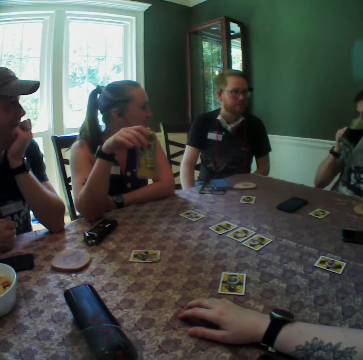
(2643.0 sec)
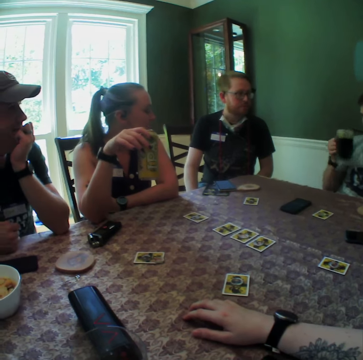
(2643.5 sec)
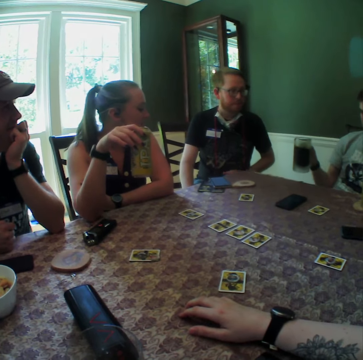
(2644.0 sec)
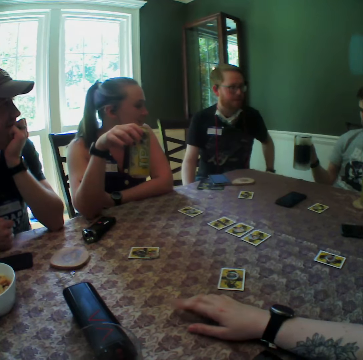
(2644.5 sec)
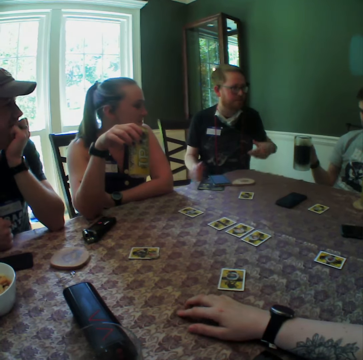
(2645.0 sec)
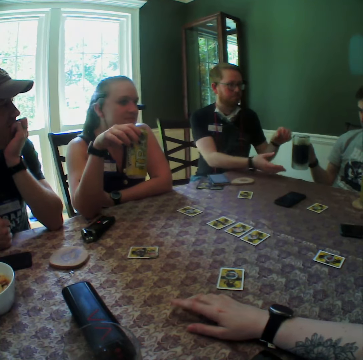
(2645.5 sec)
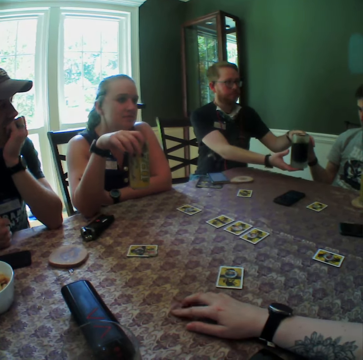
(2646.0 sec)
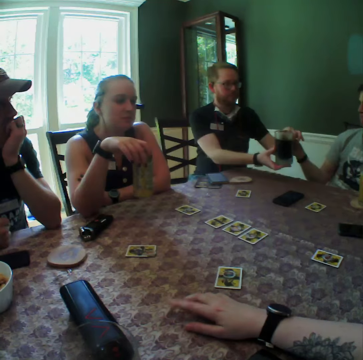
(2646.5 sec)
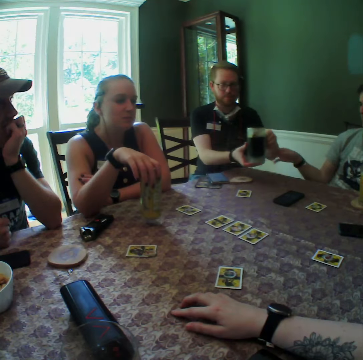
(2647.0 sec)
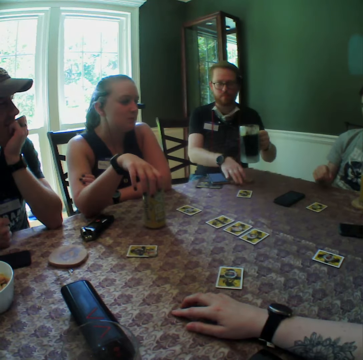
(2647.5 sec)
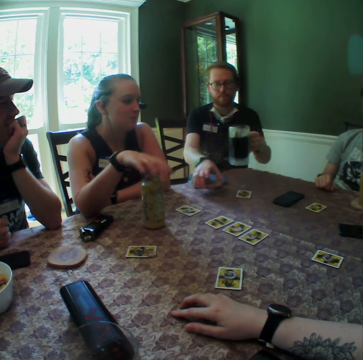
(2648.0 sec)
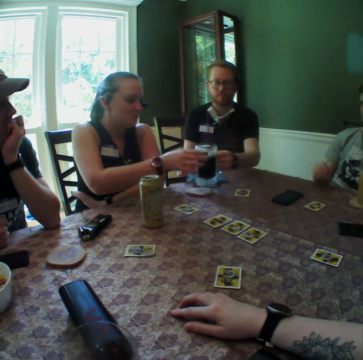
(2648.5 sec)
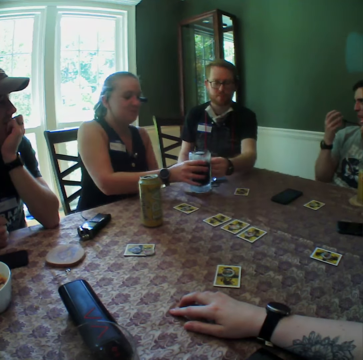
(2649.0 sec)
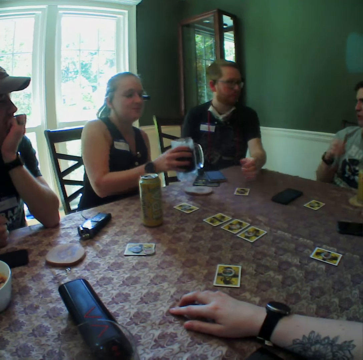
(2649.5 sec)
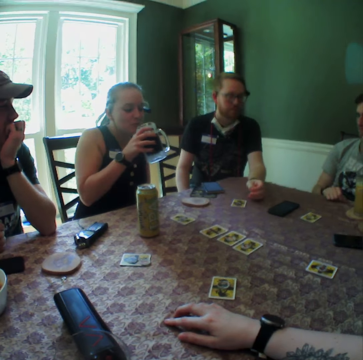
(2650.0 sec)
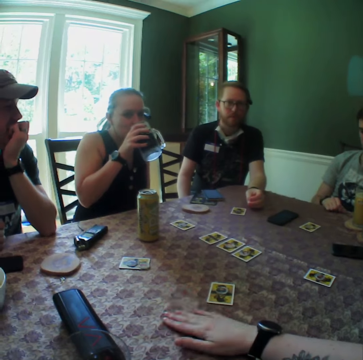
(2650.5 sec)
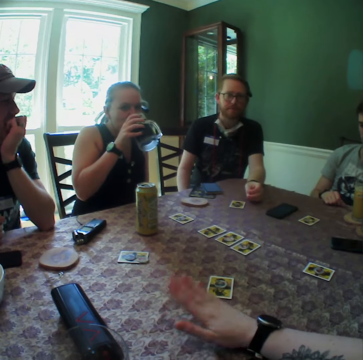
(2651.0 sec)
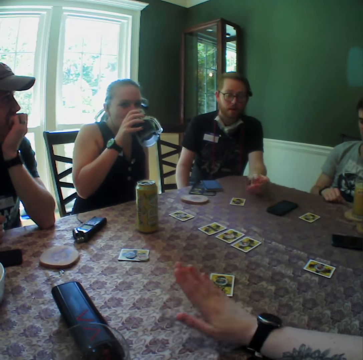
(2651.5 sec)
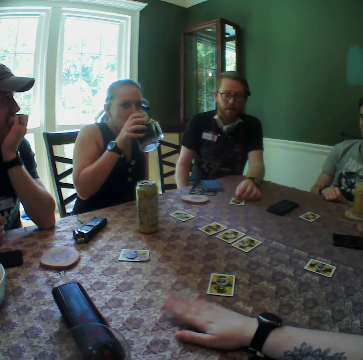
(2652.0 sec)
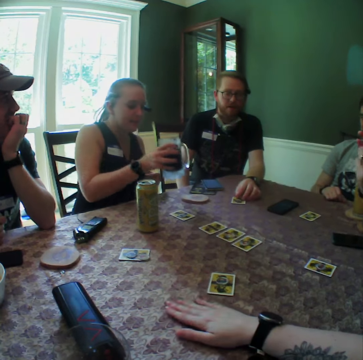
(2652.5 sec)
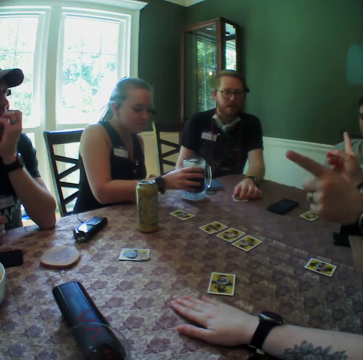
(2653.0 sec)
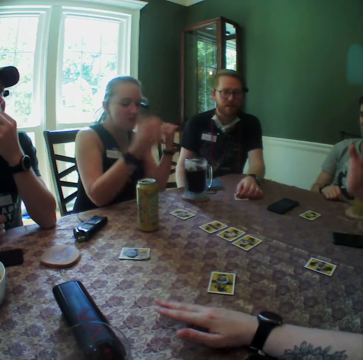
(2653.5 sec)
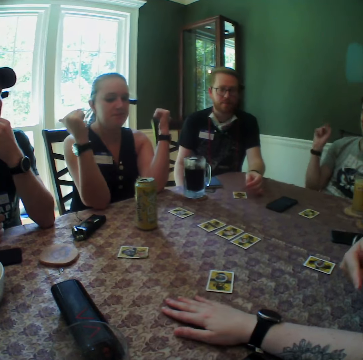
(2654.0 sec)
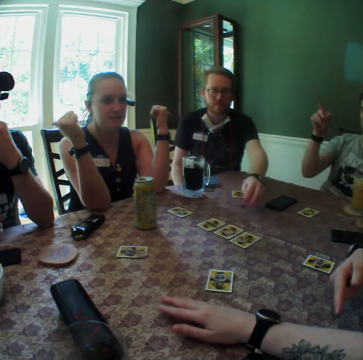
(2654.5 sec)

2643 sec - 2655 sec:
A man collects the cup from another man. The first man passes the cup to a woman. The woman collects the cup from the first man. The woman drinks from the cup. The camera wearer taps the table with her hands. The woman drops the cup on the table.

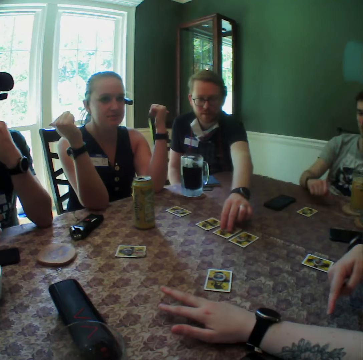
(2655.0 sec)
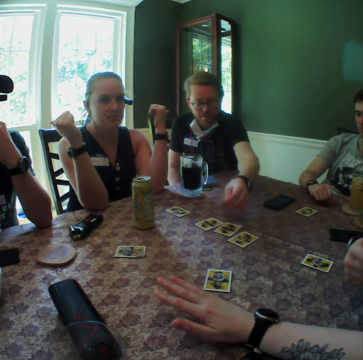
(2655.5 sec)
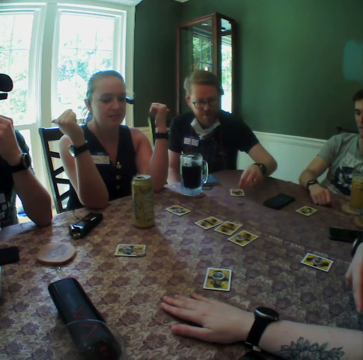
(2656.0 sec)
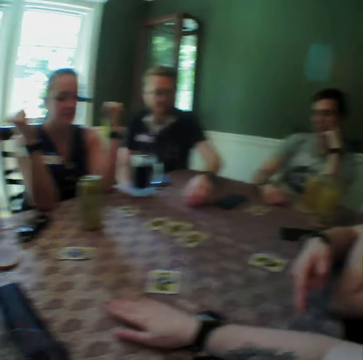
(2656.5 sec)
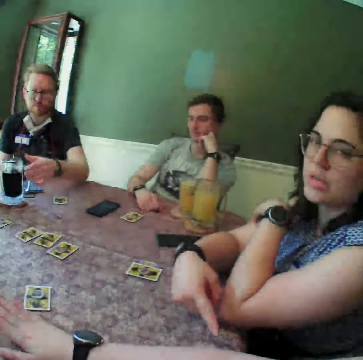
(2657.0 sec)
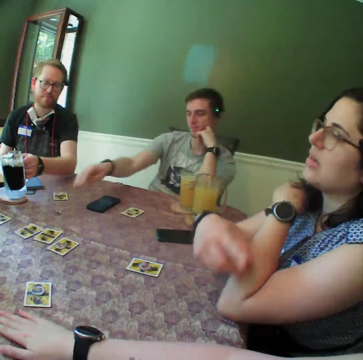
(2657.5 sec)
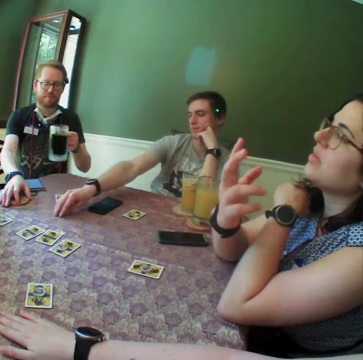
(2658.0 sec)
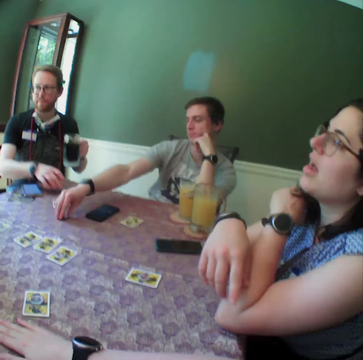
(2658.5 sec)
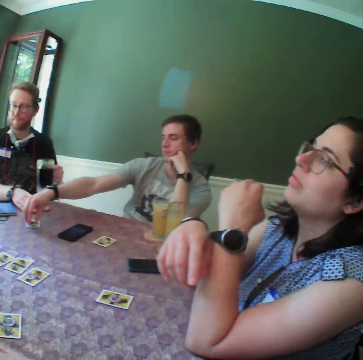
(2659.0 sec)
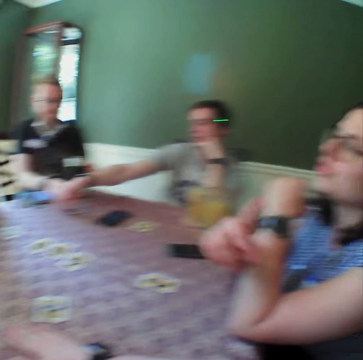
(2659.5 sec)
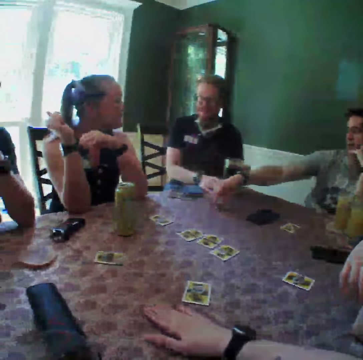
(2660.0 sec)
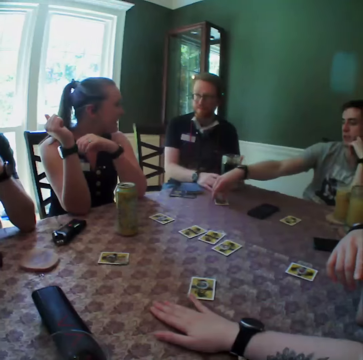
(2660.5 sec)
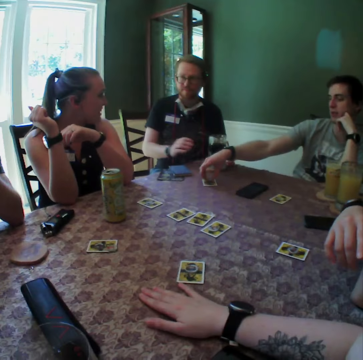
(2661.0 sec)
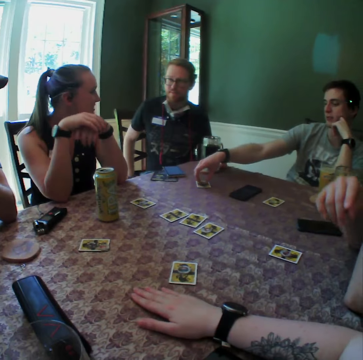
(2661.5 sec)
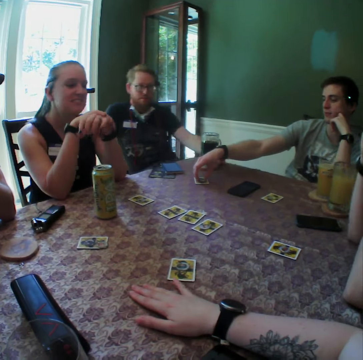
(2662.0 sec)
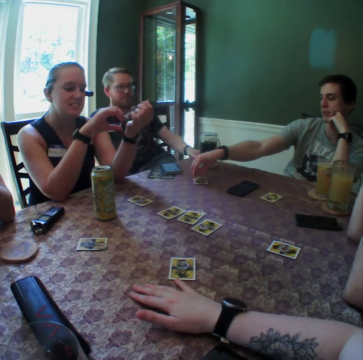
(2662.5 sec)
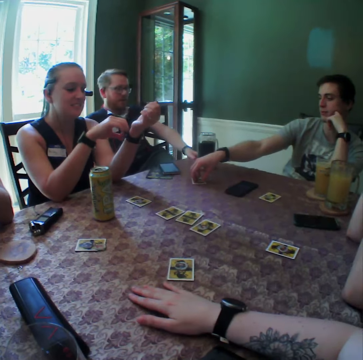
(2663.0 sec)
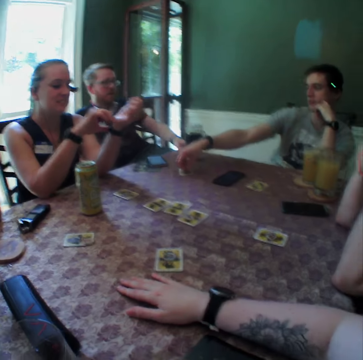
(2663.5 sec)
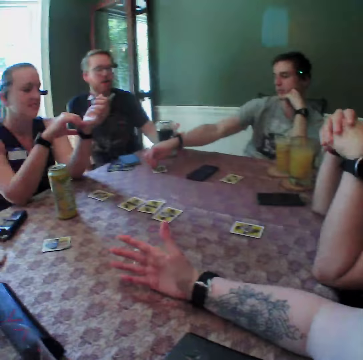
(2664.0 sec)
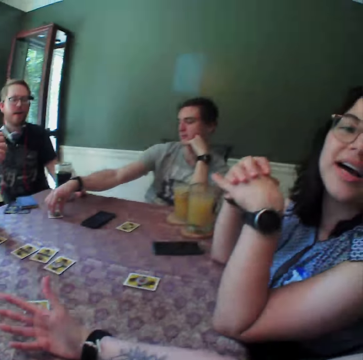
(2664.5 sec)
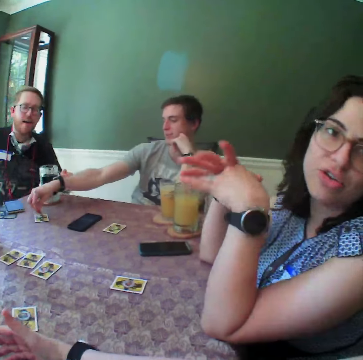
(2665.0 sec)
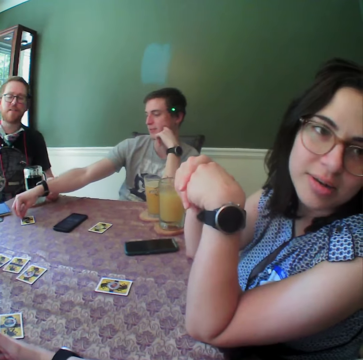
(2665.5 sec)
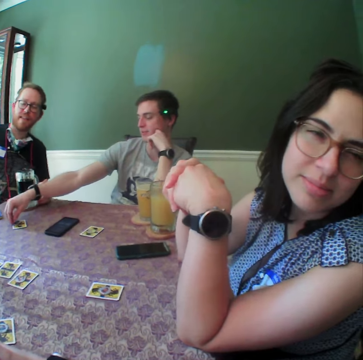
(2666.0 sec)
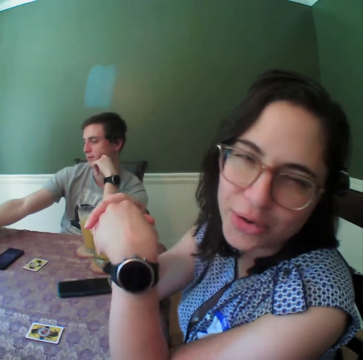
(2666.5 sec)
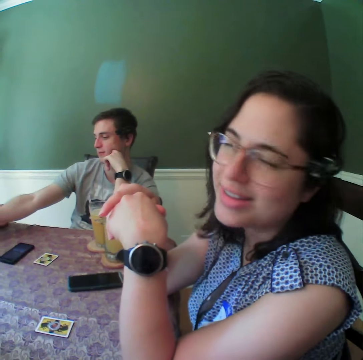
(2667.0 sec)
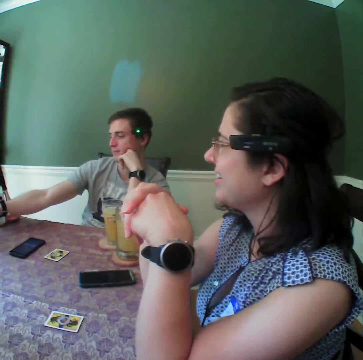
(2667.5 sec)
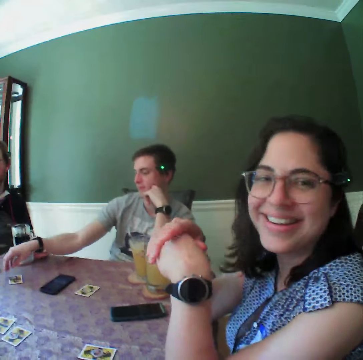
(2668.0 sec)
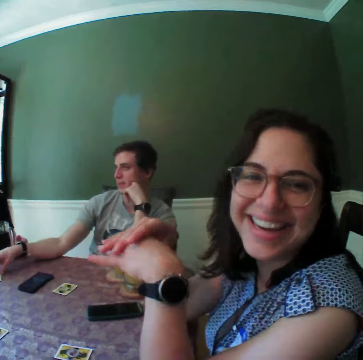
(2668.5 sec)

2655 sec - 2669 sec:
A man picks a chip from the table. Another man plays a card game. The first man carries the cup from the coaster on the table with his left hand and picks up the coaster from the table. Another man plays a card game. Another man picks a chip from the table. A lady gestures with her hands. The first man keeps the coaster on the table.

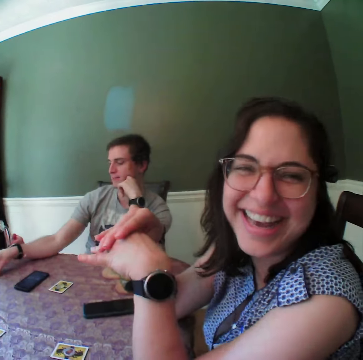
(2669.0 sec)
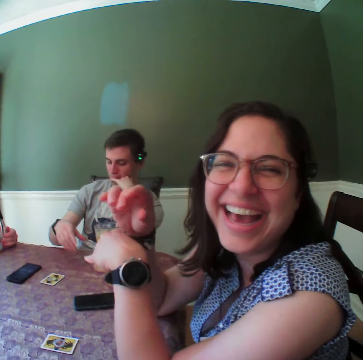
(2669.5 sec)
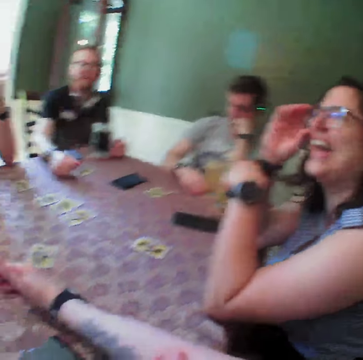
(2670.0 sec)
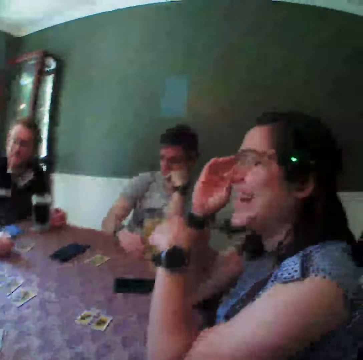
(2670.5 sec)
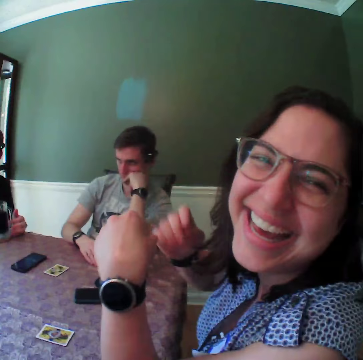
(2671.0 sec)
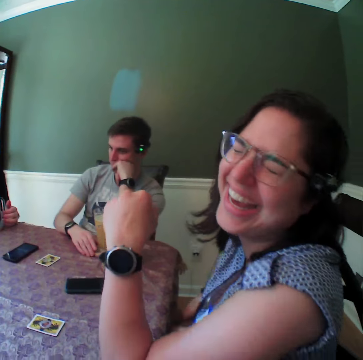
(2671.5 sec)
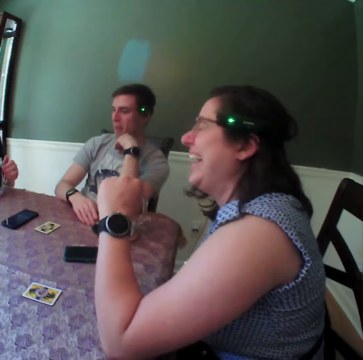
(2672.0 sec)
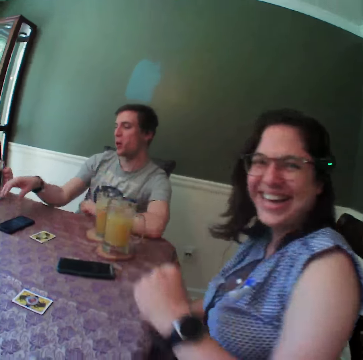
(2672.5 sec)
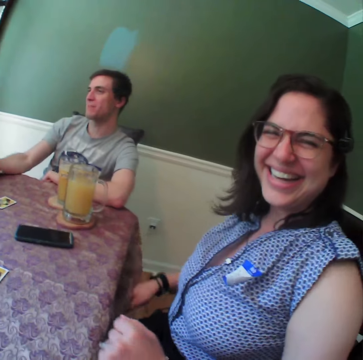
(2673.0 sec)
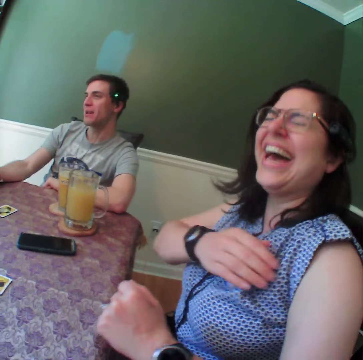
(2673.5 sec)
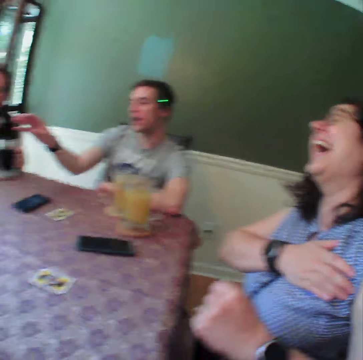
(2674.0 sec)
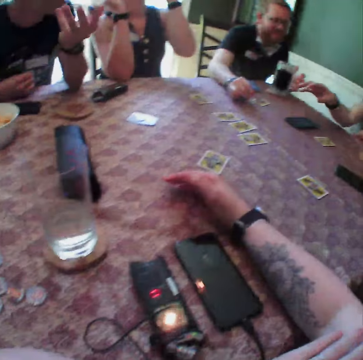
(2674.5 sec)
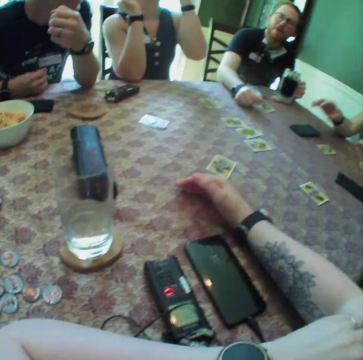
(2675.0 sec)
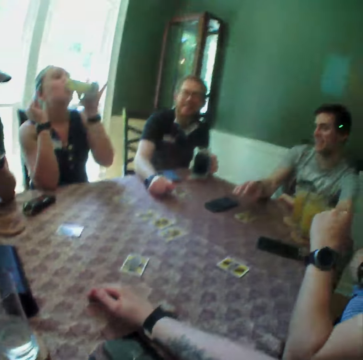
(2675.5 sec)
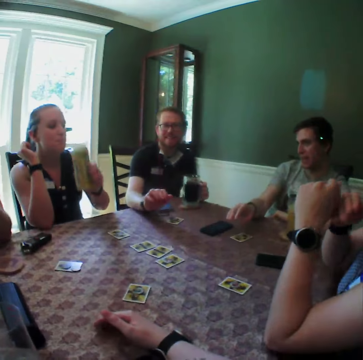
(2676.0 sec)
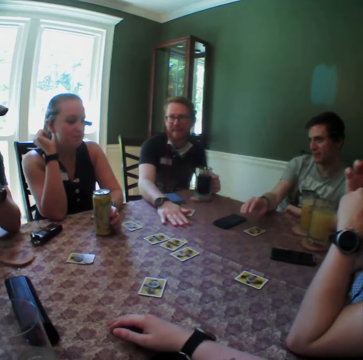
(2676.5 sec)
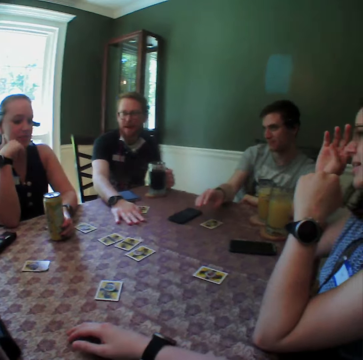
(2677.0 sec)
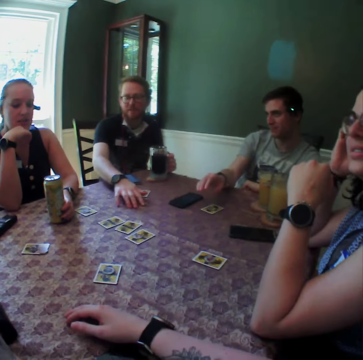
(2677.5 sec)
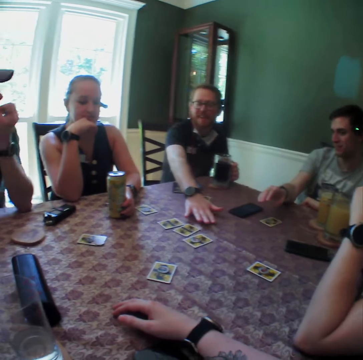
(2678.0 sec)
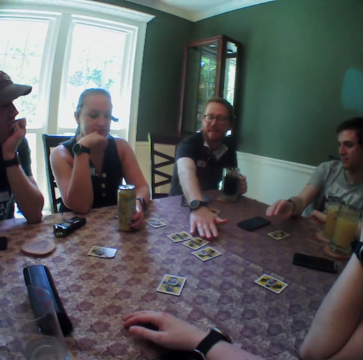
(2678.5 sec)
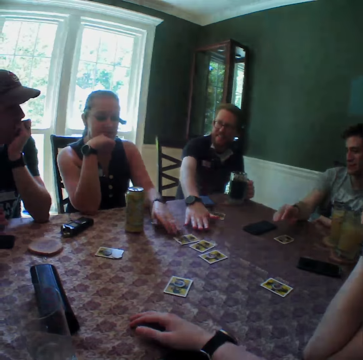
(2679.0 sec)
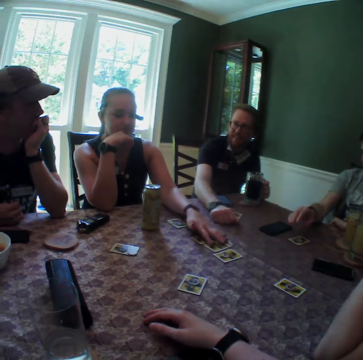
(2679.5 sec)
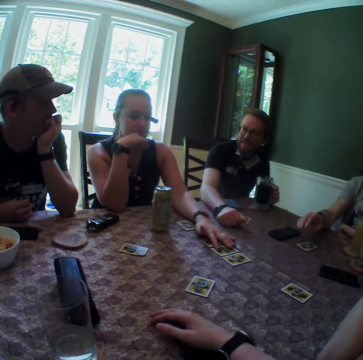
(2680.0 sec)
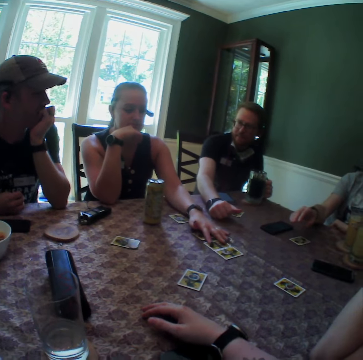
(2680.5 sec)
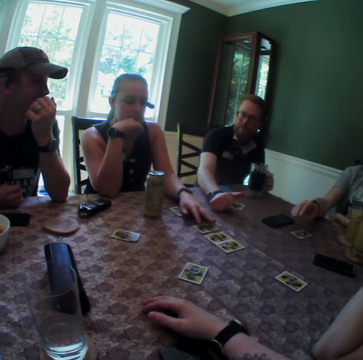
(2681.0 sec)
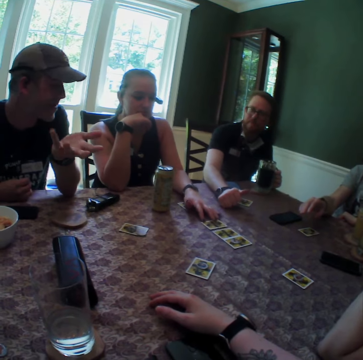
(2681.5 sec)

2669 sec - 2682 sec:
A woman drinks the soda. The woman drops the soda on the table with her left hand. The woman touches cards on the table with her left hand. The woman plays a card game.
